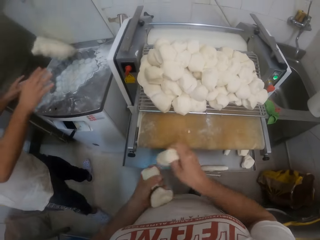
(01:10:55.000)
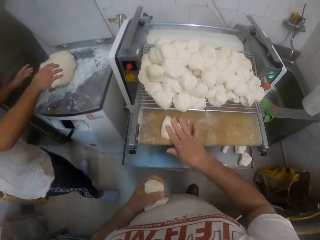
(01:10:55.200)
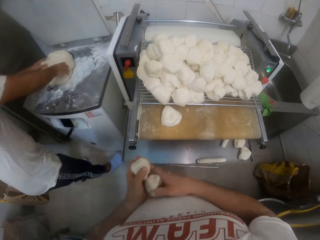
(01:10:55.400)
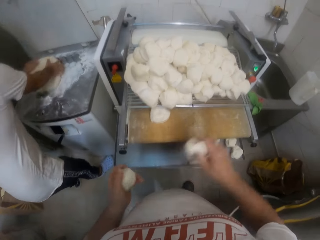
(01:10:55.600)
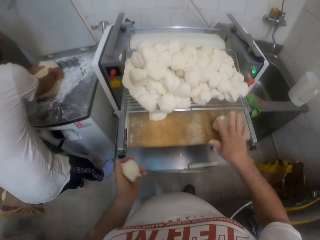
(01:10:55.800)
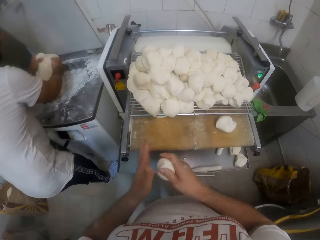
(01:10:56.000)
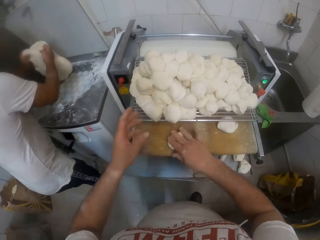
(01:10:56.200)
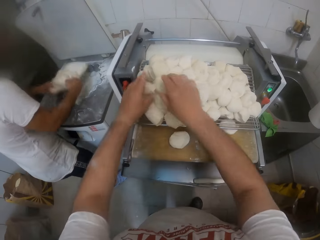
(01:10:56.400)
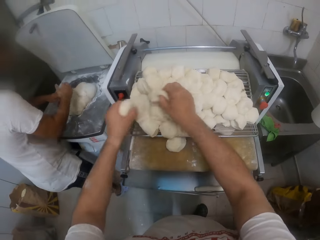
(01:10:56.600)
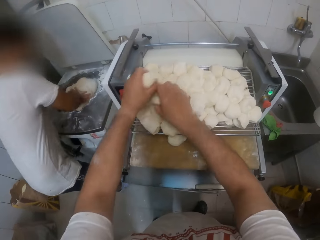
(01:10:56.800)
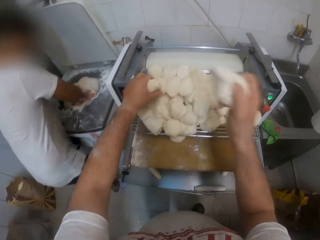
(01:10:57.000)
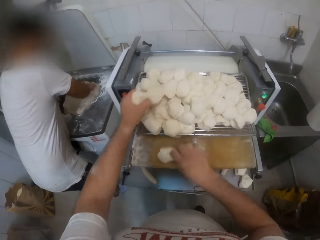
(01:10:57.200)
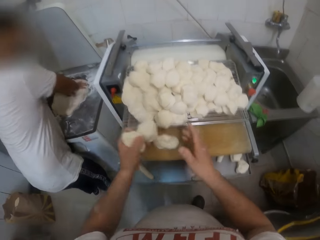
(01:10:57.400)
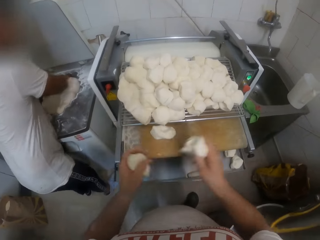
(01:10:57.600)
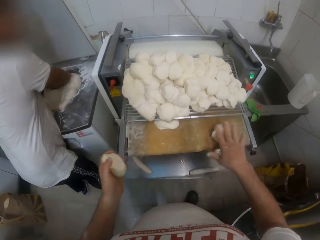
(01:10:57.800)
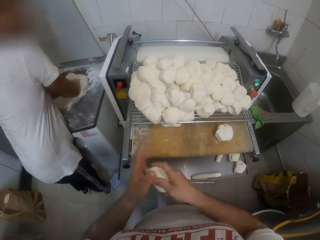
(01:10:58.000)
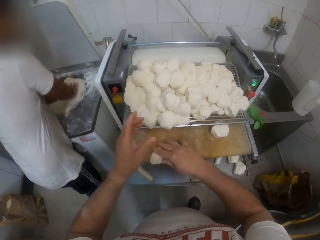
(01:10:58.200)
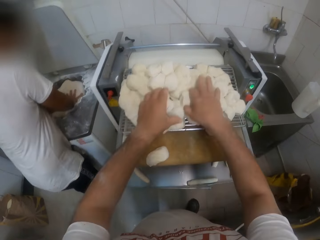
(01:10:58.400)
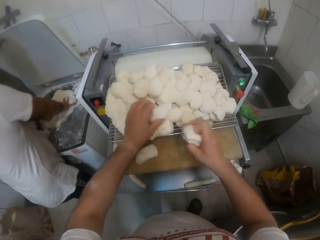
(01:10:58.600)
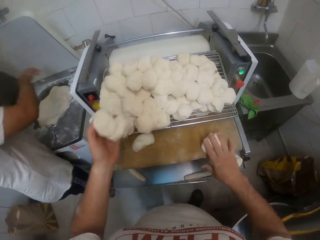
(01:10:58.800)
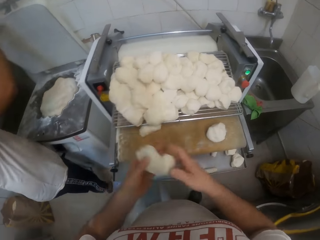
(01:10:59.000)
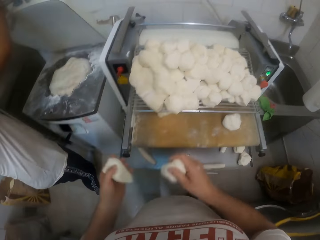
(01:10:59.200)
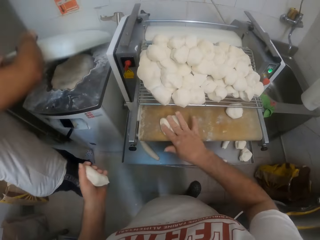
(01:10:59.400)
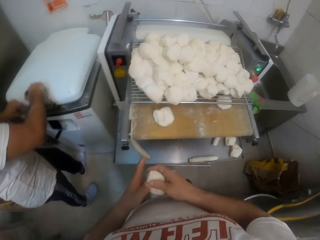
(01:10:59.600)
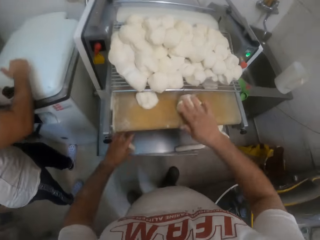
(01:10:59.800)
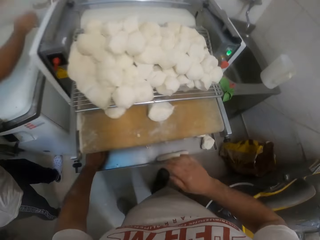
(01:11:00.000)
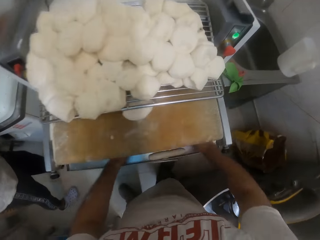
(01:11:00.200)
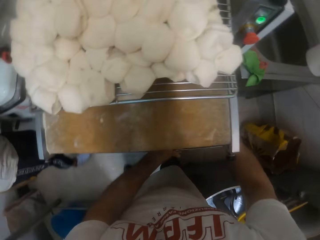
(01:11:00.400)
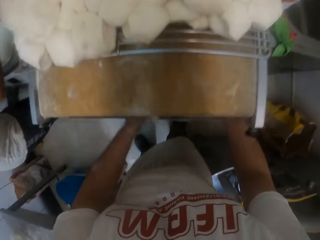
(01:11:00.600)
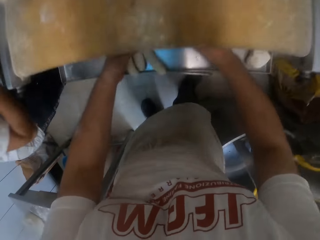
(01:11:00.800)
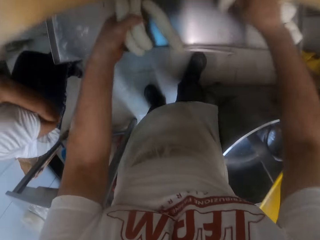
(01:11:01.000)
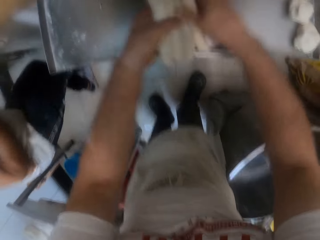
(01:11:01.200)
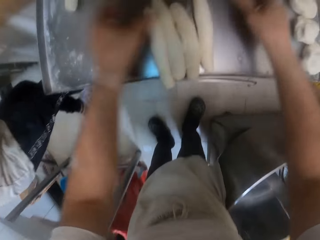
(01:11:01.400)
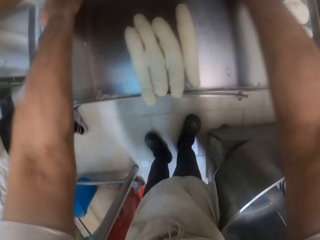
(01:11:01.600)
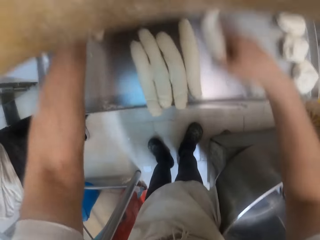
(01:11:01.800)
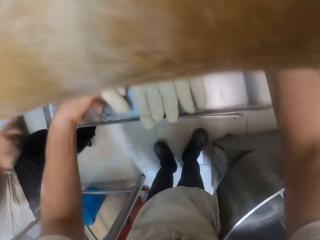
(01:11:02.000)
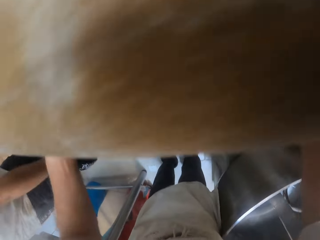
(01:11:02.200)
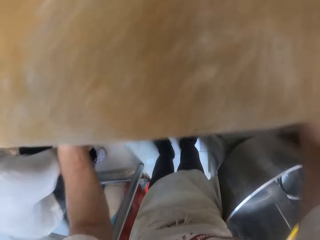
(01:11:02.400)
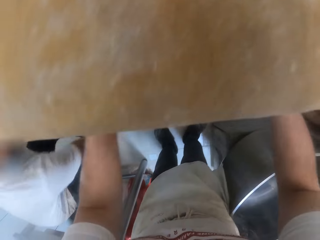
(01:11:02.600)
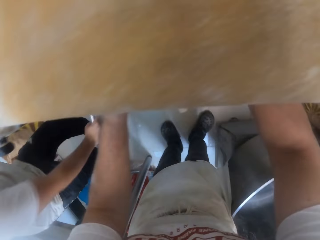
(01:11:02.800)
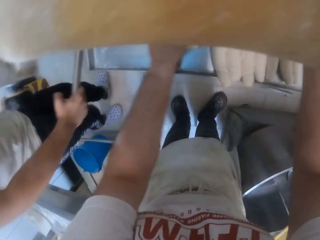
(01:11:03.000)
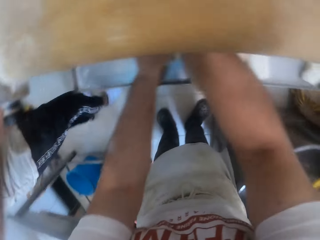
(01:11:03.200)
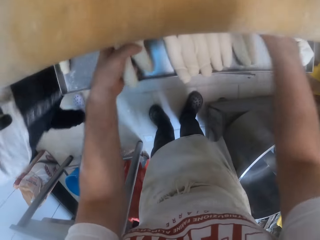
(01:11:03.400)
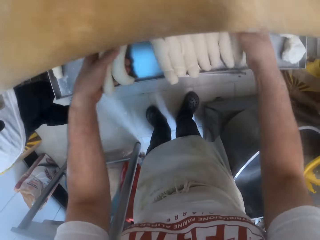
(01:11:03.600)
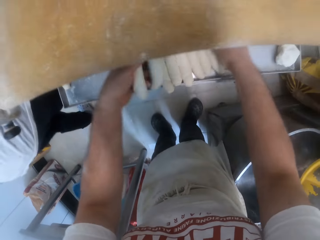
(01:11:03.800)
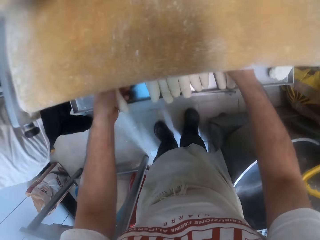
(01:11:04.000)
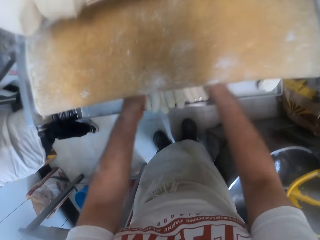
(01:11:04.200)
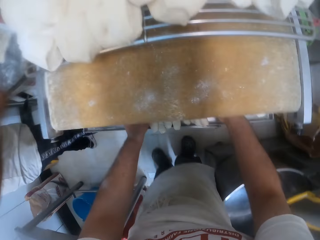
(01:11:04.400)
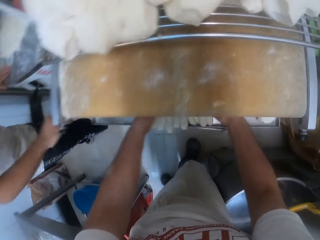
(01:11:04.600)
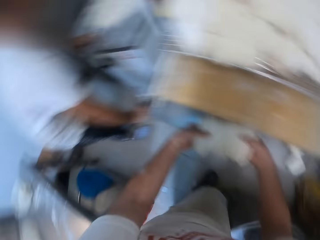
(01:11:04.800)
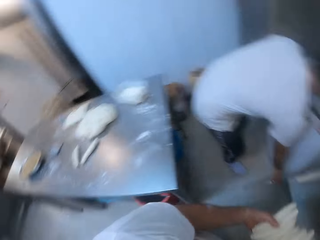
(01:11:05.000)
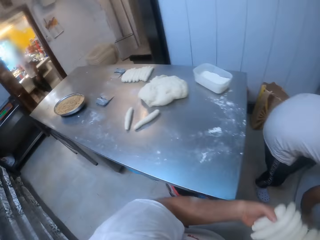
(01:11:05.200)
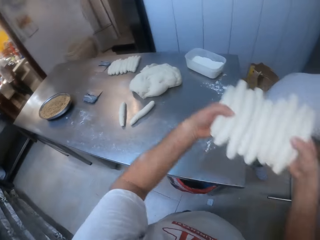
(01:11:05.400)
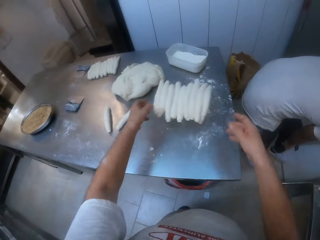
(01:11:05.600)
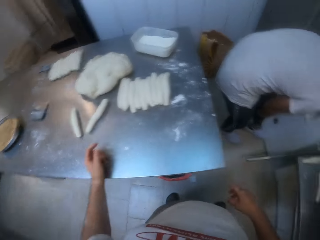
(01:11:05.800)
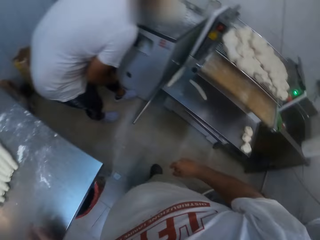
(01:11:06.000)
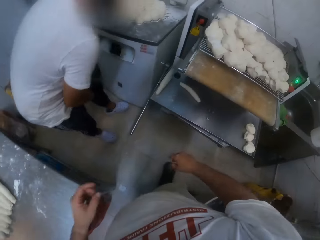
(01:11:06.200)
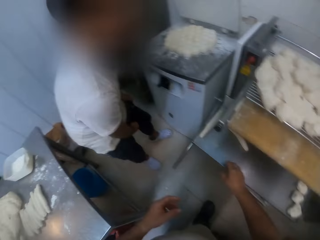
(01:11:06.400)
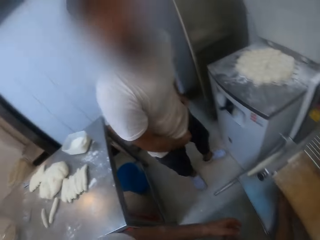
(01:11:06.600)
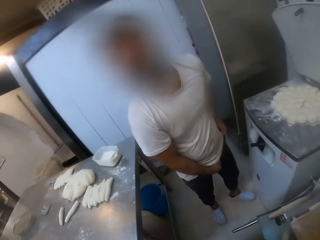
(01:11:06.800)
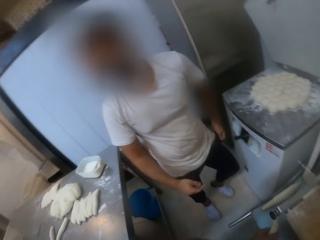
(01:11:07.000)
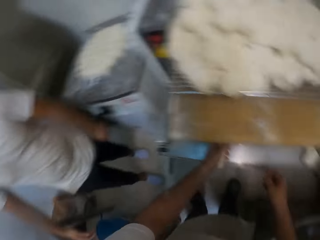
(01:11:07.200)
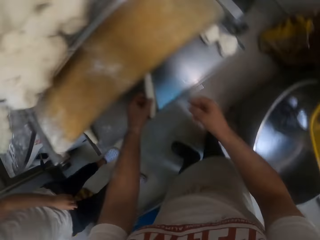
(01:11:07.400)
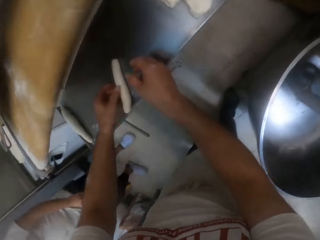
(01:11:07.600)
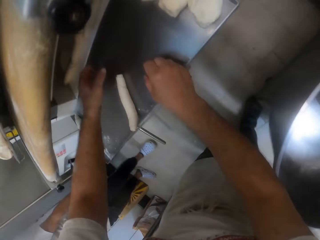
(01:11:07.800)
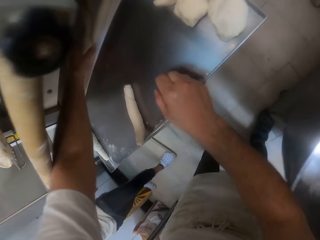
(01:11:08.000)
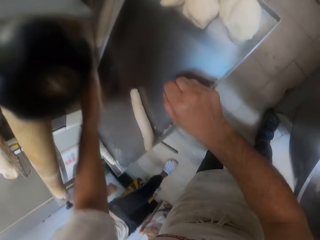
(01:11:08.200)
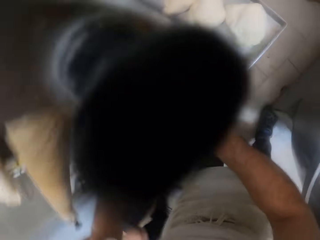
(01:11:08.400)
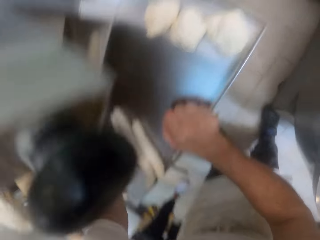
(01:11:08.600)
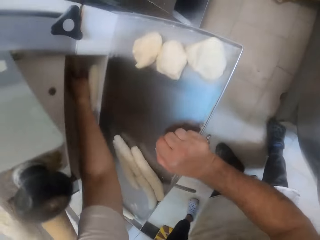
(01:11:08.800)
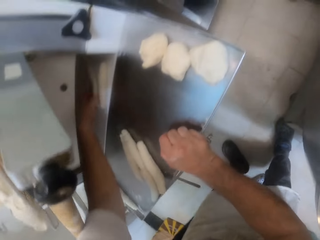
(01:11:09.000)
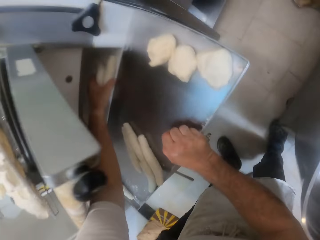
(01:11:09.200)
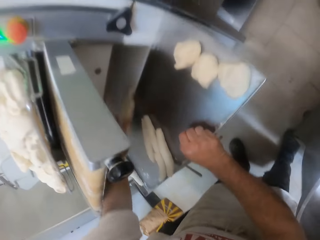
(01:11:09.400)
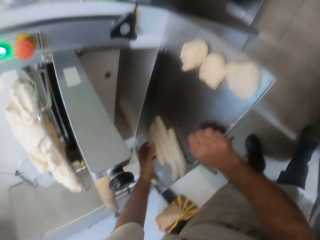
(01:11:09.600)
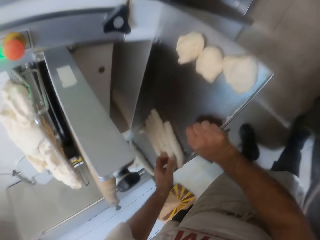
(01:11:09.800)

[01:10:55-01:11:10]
The man throws the dough in his hands into the dough divider. The camera wearer drops the dough in his right hand on the dough sheeter. The man flips the dough in the dough divider with his hands. The camera wearer drops the dough in his right hand on the dough sheeter. He drops the dough again. He lifts the pieces of dough on the dough sheeter with his hands. The man presses down the dough in the dough divider with his hands. The camera wearer drops the dough in his right hand on the dough sheeter. He drops the dough repeatedly. He lifts the dough with his right hand. He drops the dough in his right hand on the dough sheeter. The man closes the dough divider with his hands. The camera wearer drops the dough in his right hand on the dough sheeter. He drops the dough again. He gathers the long rolls of dough on the dough sheeter with his hands. The man presses the lever down with his right hand, and pulls up the lever in his right hand. The camera wearer lifts the long rolls of dough on the dough sheeter with his hands, and throws the long rolls of dough in his hands on the table. The man adjusts his trouser with his hands. The camera wearer drops a long roll of dough in his left hand on the dough sheeter. He gathers the long rolls of dough with his left hand on the dough sheeter.

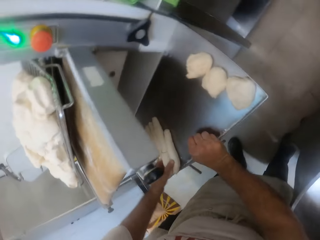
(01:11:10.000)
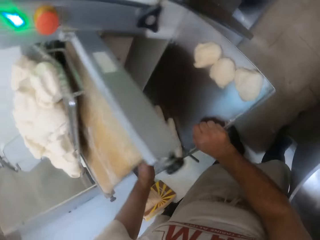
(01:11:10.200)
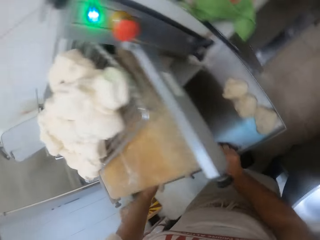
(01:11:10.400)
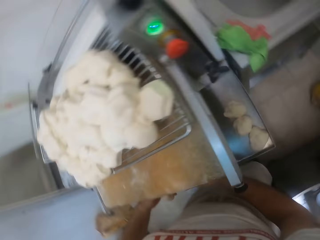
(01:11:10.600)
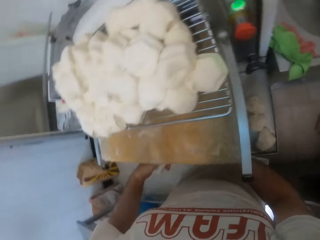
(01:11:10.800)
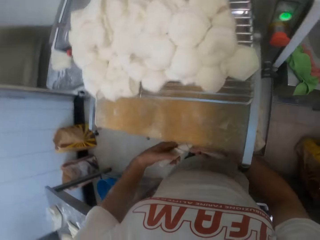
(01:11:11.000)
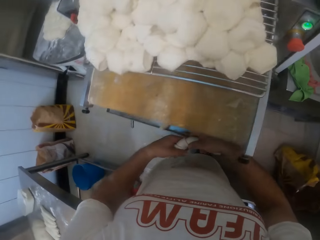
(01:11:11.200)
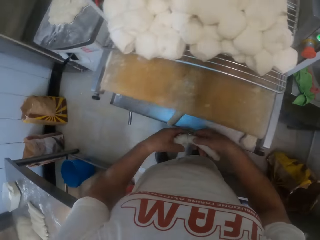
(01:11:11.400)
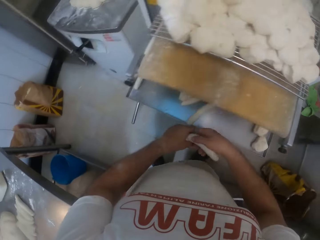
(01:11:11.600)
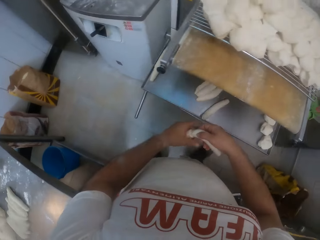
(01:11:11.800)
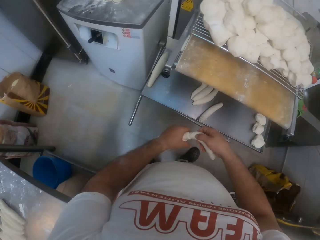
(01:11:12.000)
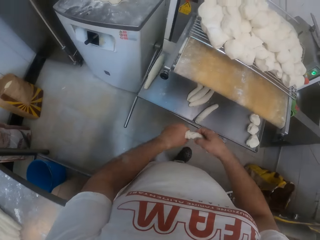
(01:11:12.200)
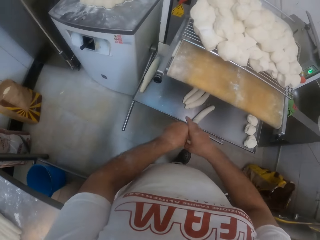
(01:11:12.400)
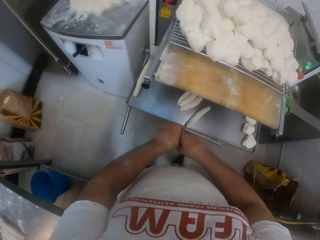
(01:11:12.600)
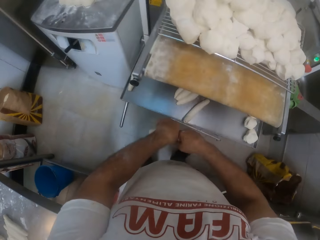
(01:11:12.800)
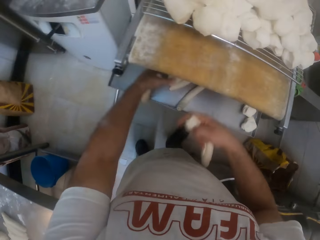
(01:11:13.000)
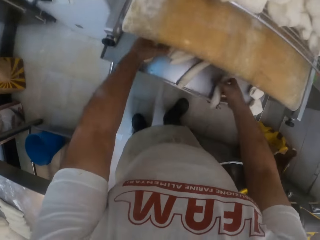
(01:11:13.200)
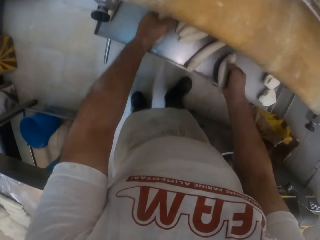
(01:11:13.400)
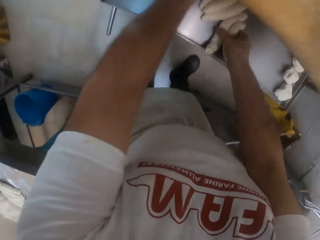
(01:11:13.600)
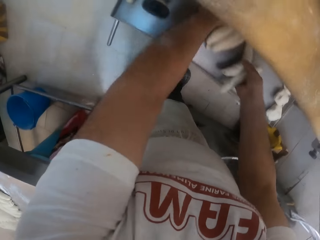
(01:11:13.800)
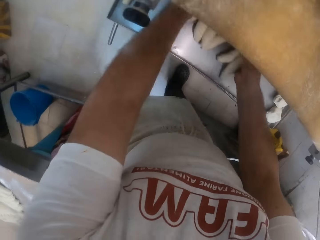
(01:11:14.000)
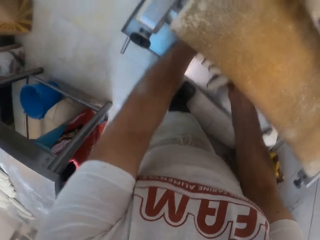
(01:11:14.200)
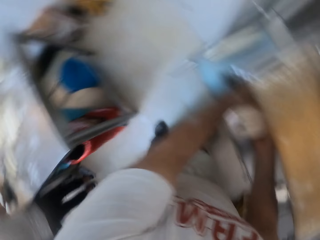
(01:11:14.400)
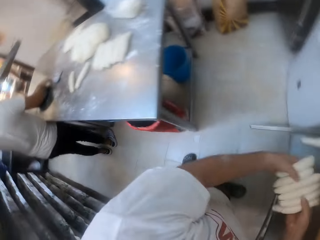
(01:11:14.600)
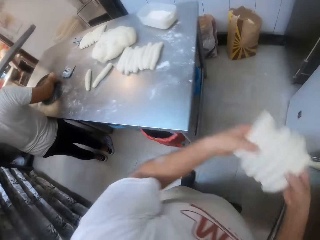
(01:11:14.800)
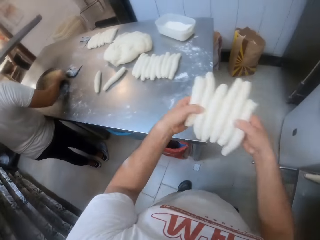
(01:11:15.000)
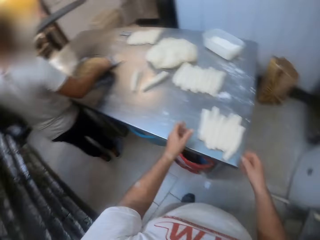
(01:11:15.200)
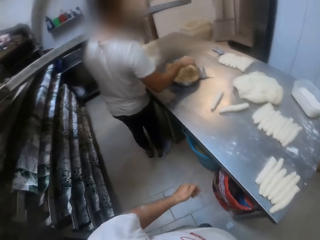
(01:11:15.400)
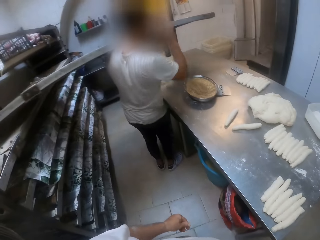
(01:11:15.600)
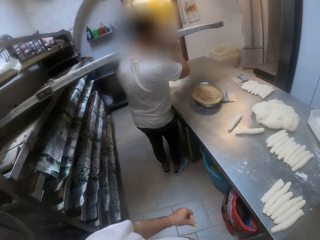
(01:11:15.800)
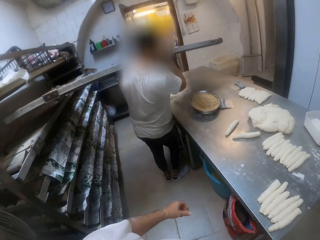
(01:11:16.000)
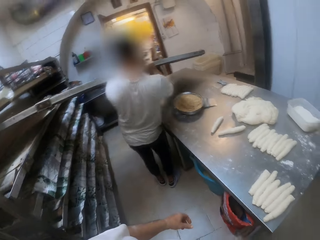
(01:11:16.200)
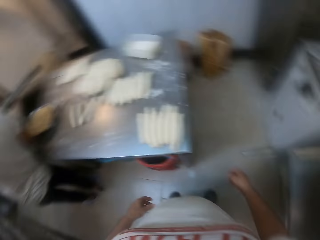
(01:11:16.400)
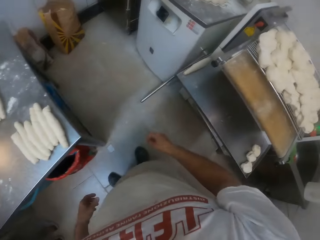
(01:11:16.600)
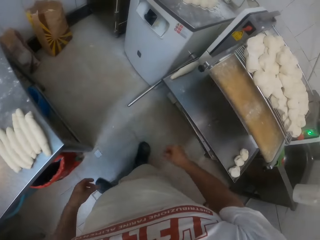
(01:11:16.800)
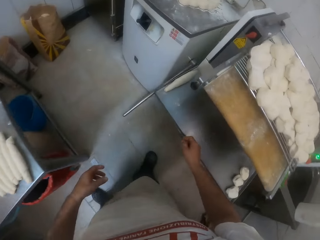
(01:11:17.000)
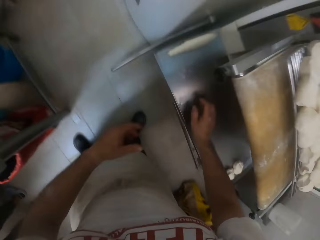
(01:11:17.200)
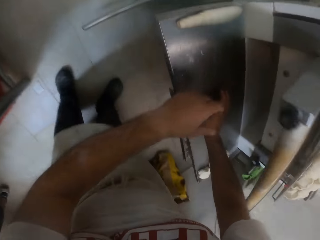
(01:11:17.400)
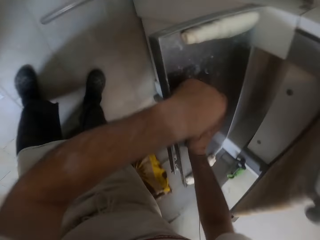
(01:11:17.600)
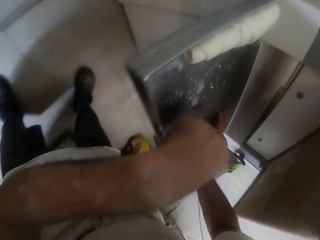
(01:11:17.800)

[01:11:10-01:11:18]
The camera wearer lifts a long roll of dough with his left hand. He cuts the long roll of dough with his hands. He gathers the long rolls of dough on the dough sheeter with his hand. He lifts the long rolls of dough on the dough sheeter with his hands. The man moves a tray on the table with his right hand. The camera wearer throws the long rolls of dough in his hands on the table. The man supports an oven tray on his left shoulder with his right hand.
